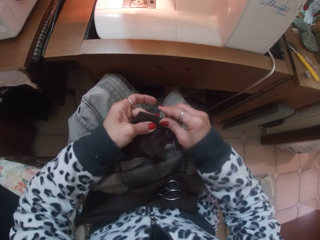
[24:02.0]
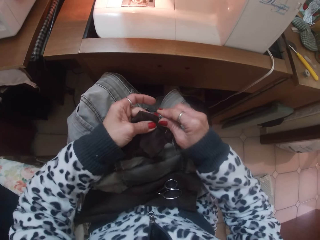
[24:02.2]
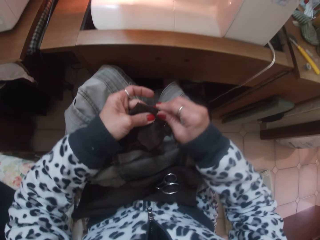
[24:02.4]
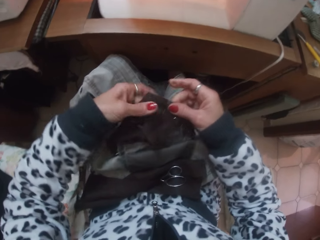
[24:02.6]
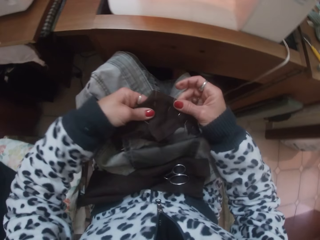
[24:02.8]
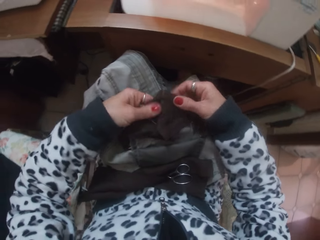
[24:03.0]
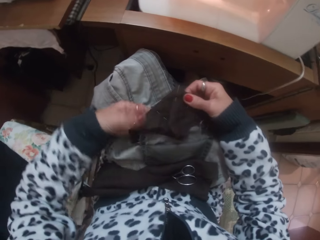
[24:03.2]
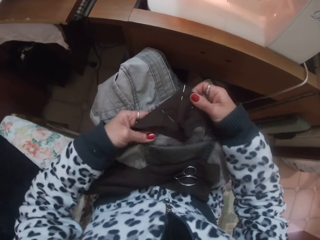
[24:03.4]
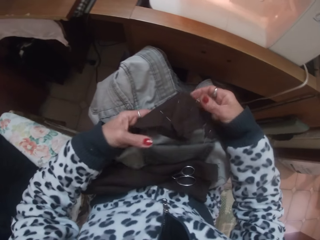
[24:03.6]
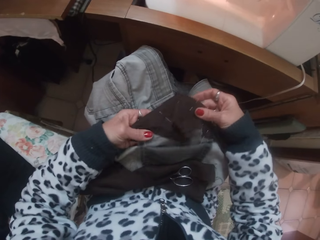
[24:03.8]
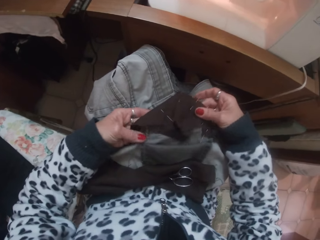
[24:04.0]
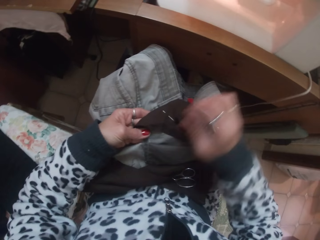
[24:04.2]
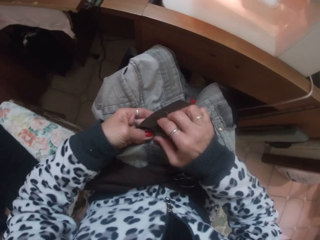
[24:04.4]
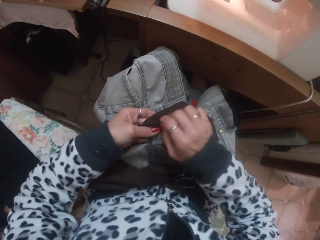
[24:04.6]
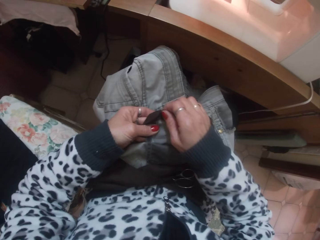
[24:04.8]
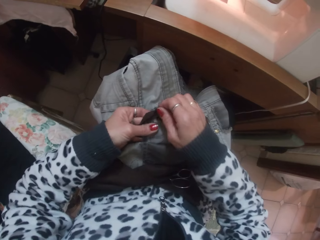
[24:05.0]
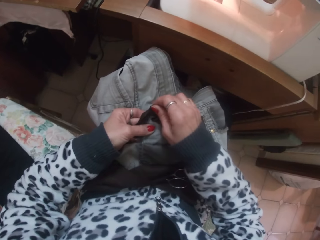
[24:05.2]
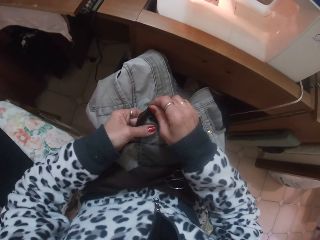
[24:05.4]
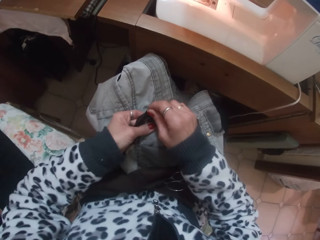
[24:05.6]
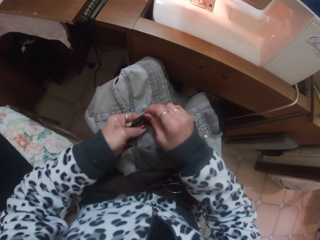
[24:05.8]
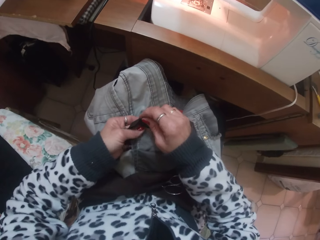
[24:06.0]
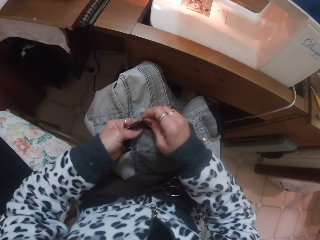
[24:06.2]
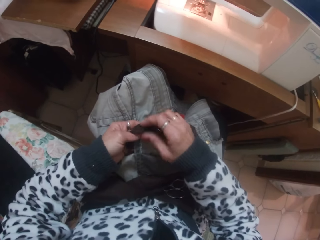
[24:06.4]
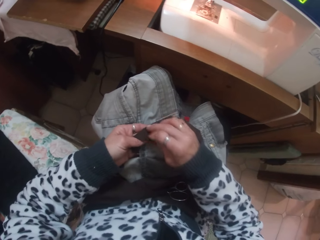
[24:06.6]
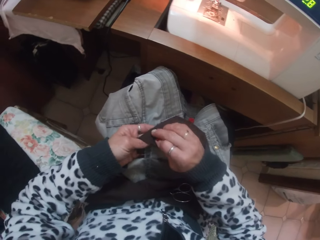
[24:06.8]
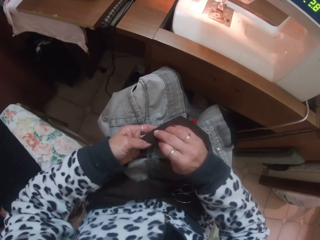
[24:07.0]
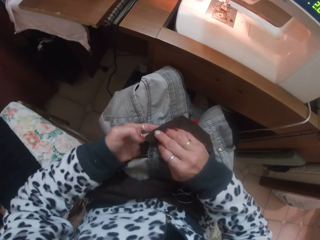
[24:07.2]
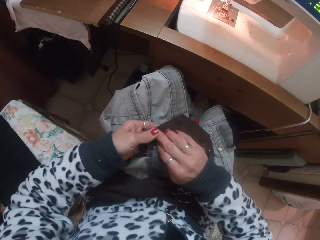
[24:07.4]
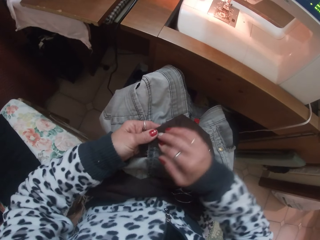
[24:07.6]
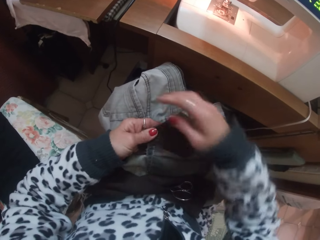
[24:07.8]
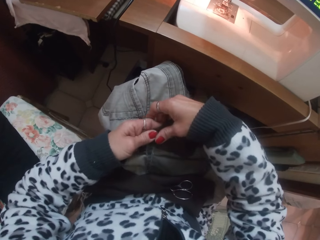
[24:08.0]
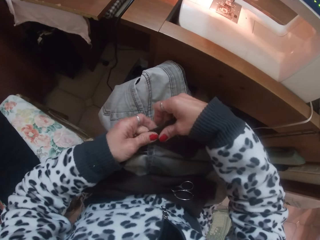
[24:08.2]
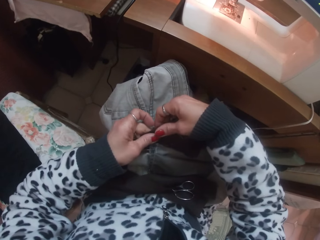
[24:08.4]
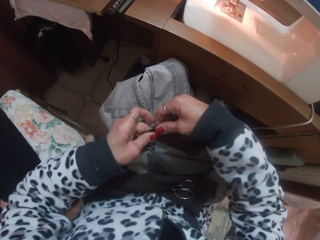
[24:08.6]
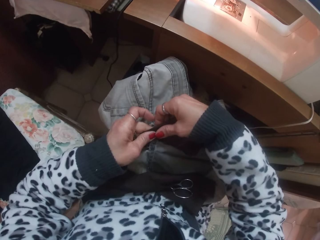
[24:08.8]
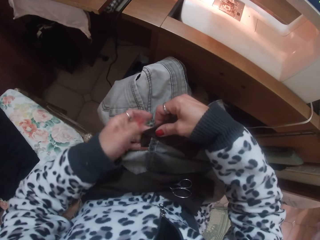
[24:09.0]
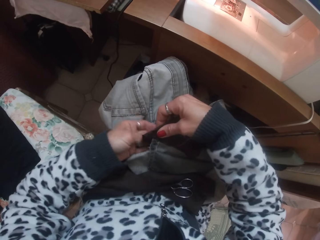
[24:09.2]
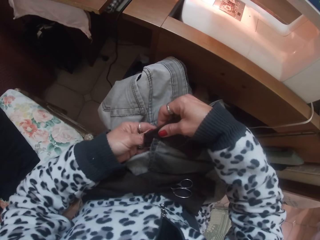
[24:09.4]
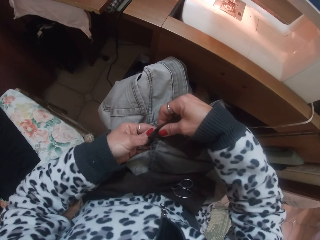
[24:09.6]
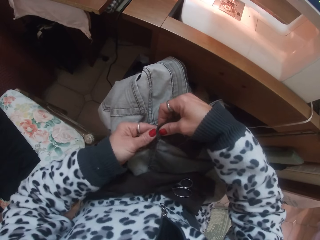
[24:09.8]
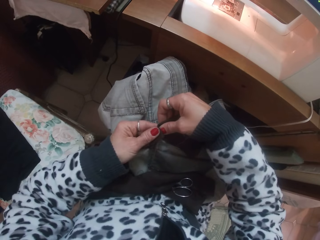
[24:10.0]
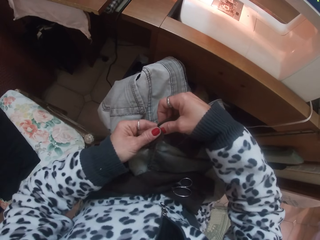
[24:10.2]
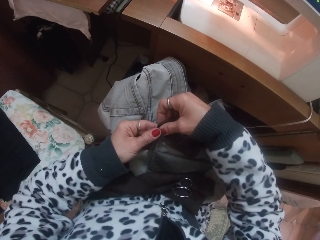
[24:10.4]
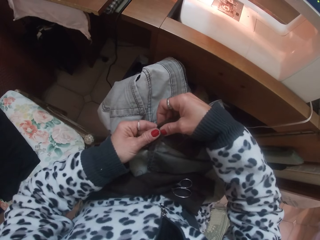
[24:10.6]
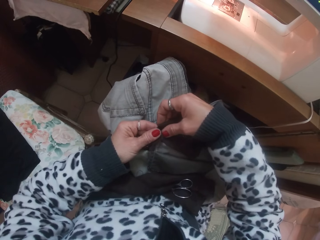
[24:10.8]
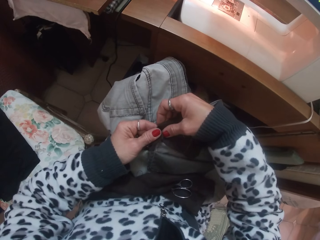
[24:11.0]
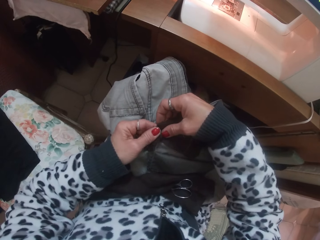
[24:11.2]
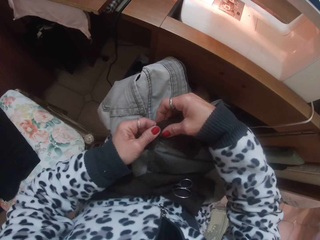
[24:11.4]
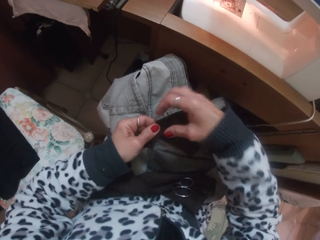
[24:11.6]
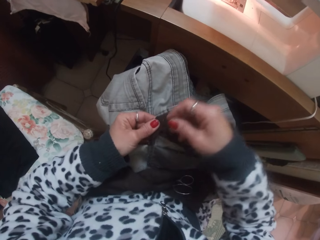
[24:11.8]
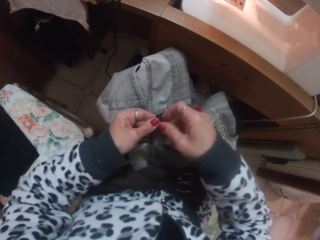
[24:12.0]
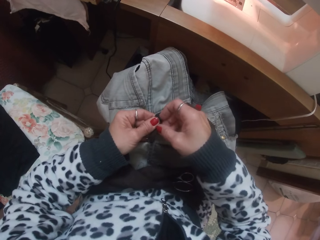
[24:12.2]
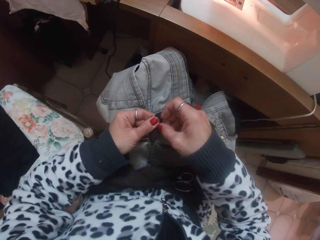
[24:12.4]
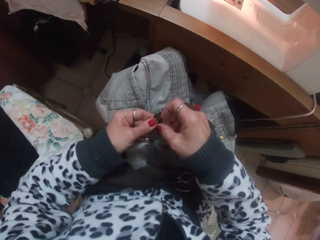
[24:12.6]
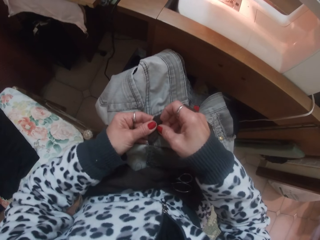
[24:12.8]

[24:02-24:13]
The camera wearer holds the cloth. She wraps the edges of the trouser pocket with the cloth. She smoothens the edges of the trouser pocket with her hands and folds the cloth.

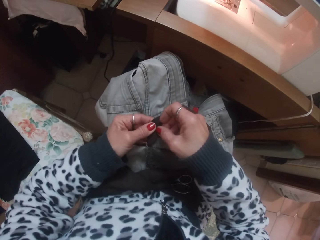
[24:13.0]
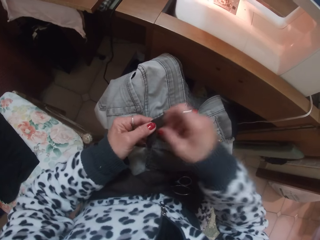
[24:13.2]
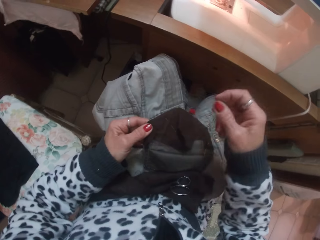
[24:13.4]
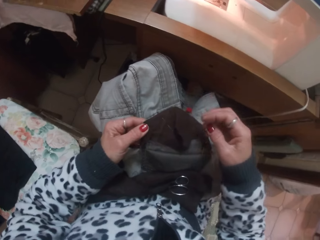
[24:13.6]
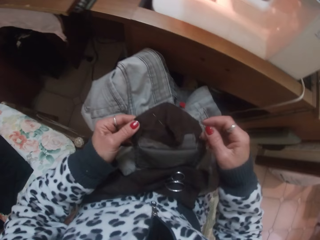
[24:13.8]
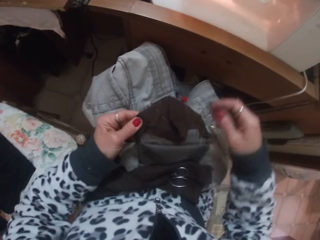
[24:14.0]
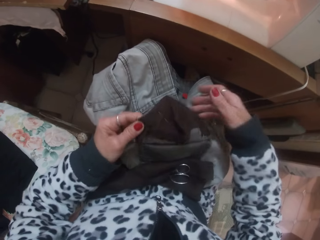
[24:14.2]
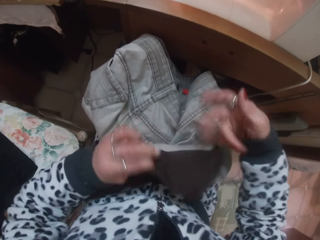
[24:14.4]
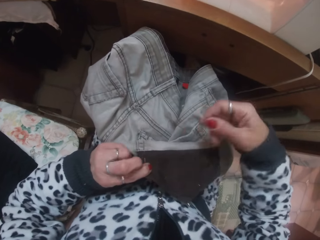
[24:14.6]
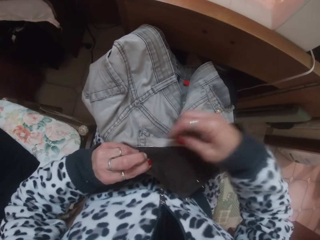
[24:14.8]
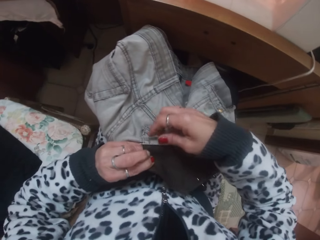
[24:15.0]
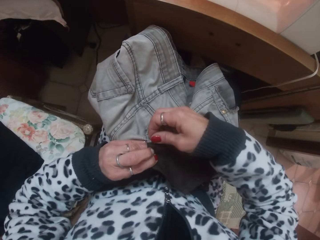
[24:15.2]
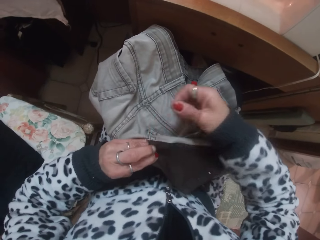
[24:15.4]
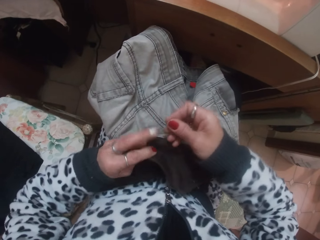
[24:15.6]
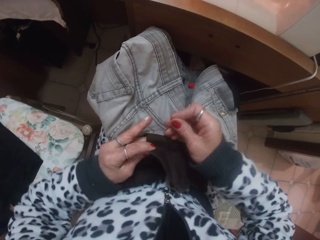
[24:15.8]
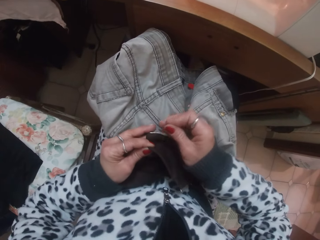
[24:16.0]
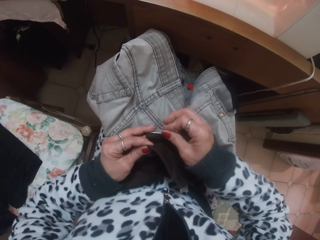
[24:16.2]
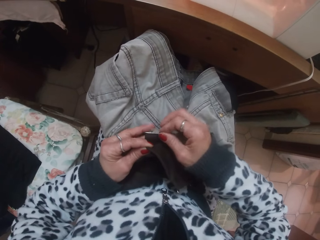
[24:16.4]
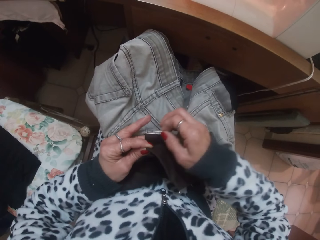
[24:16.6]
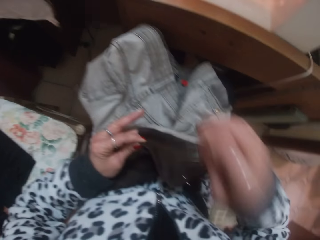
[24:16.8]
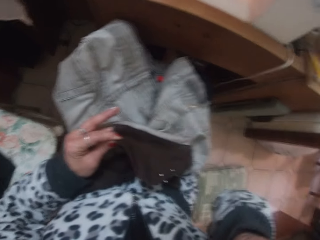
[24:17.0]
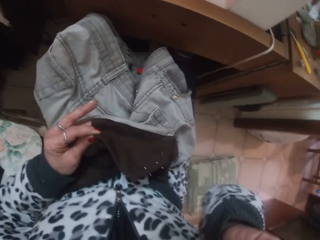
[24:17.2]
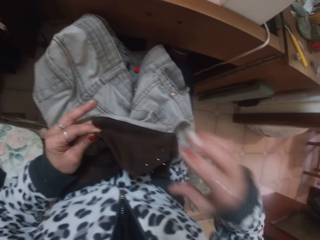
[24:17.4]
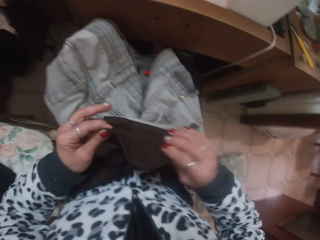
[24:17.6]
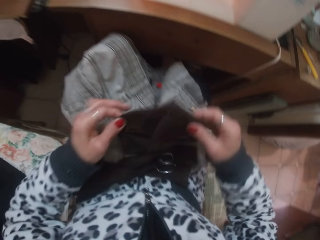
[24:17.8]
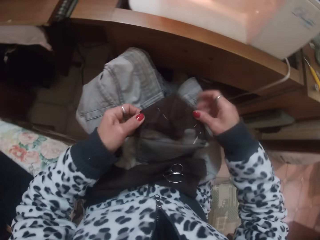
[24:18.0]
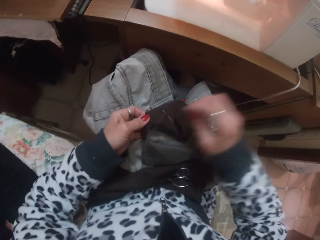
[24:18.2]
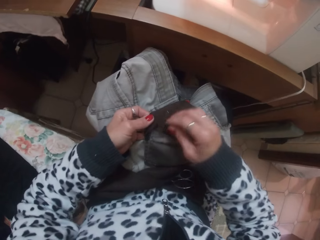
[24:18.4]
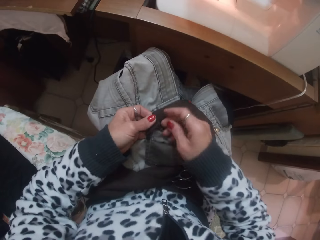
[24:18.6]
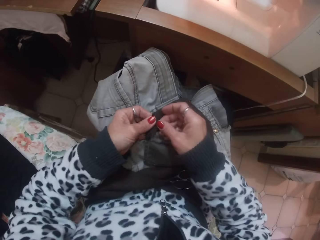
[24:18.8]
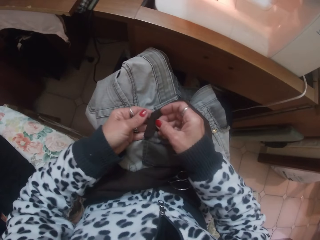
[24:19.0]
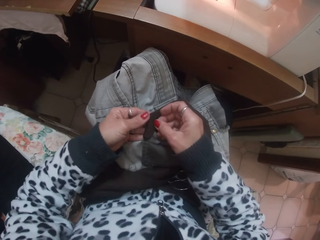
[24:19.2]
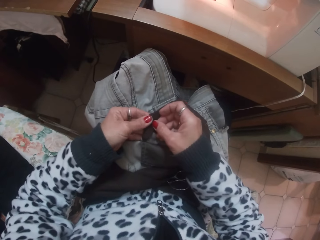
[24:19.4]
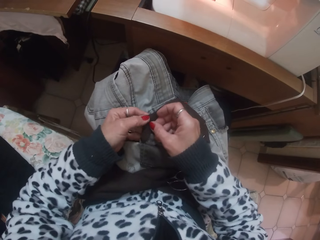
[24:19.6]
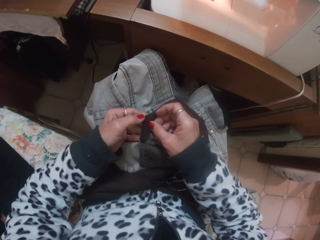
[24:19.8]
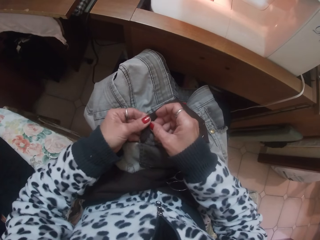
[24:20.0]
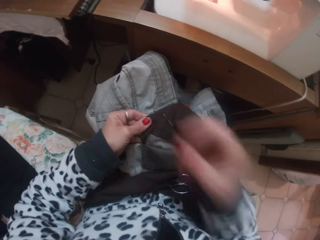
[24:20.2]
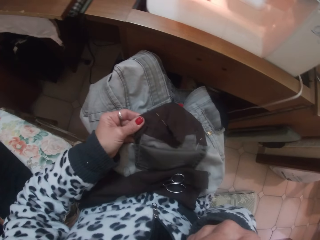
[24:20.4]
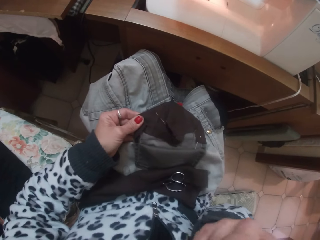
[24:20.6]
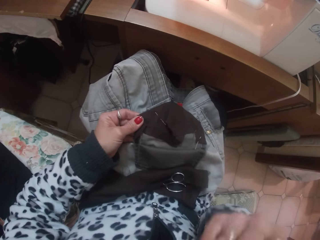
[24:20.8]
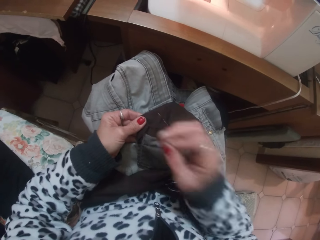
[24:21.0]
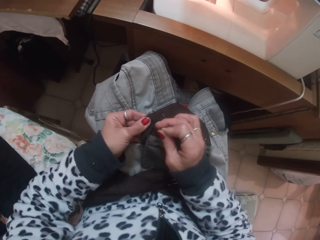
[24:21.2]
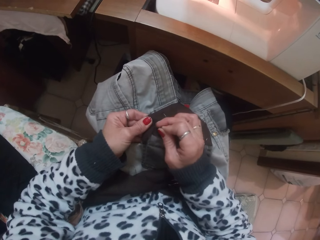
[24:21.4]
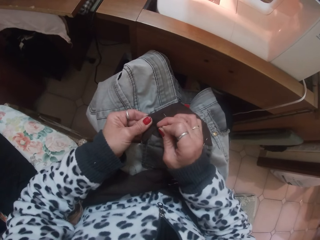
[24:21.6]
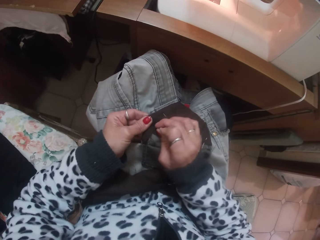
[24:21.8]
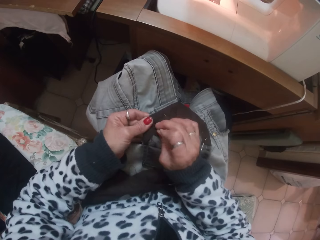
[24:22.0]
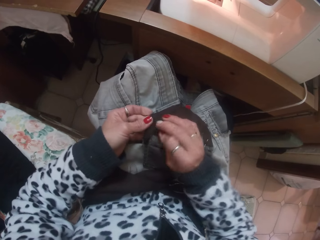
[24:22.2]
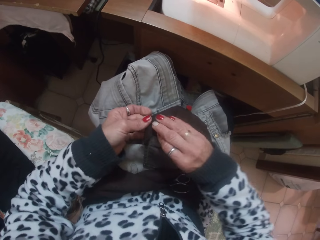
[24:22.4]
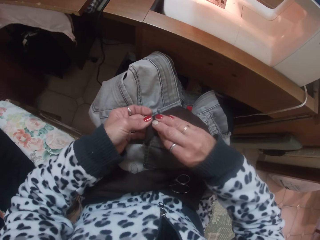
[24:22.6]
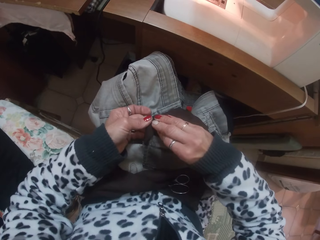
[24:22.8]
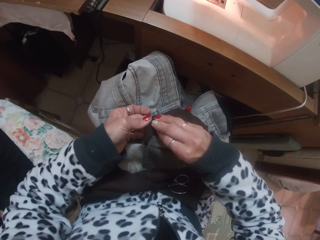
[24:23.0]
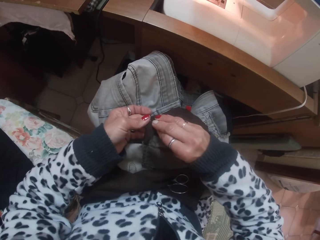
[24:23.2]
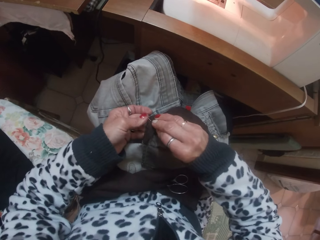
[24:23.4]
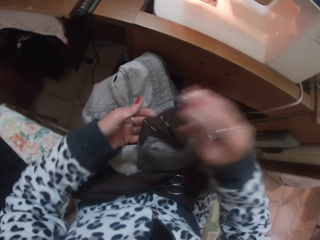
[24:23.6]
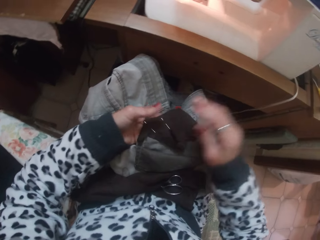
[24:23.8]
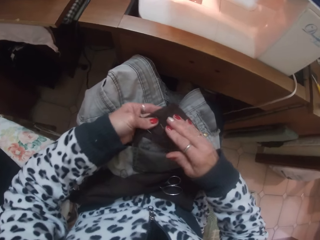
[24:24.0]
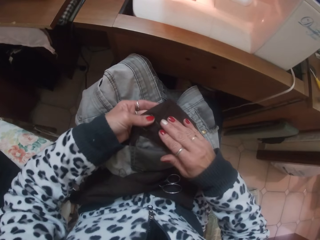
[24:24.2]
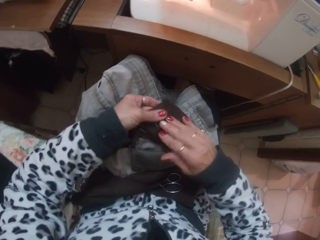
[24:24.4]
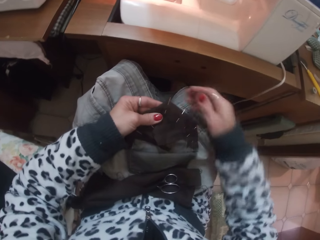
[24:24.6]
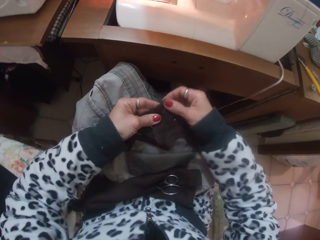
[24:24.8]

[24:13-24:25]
The camera wearer looks on the other side. She takes out pins from the trouser pocket with her right hand. She holds the needle. She takes the pins to her mouth. She lifts her hand, puts down her hand and holds the cloth. She takes a pin from her mouth with her right hand. She lifts her hand and puts down her hand. She attaches the cloth to the trouser pocket with the pin in her right hand. She pierces the cloth.
